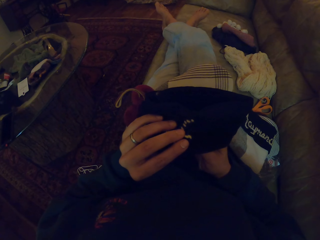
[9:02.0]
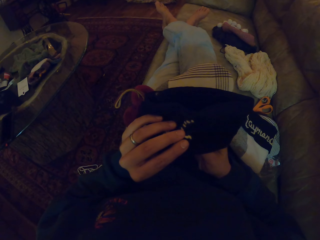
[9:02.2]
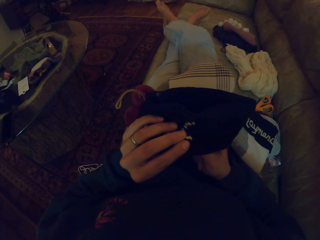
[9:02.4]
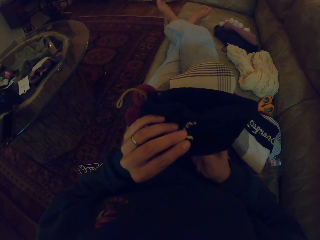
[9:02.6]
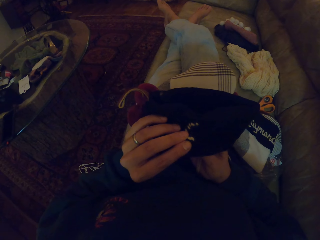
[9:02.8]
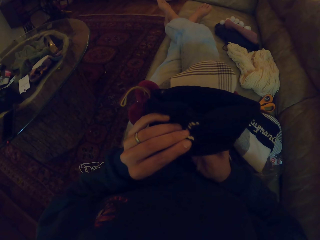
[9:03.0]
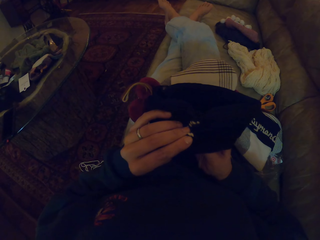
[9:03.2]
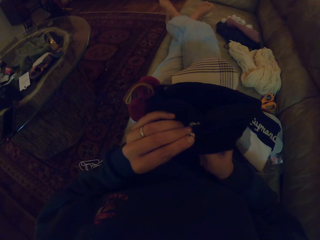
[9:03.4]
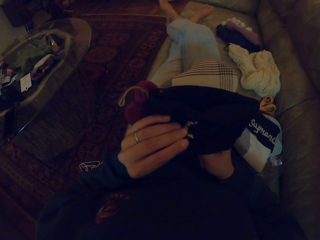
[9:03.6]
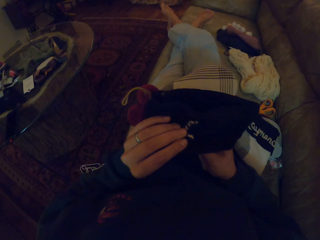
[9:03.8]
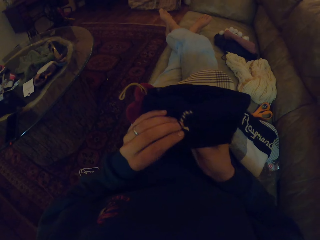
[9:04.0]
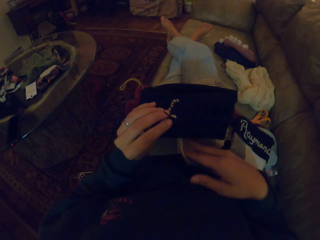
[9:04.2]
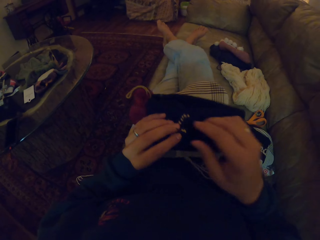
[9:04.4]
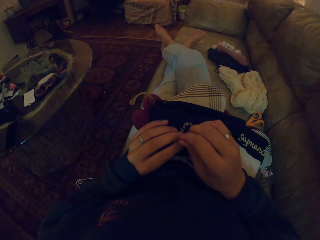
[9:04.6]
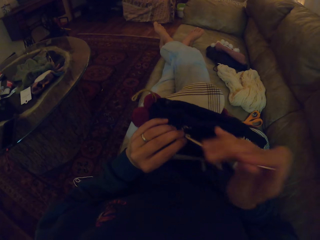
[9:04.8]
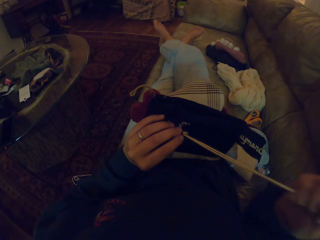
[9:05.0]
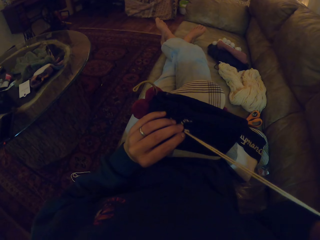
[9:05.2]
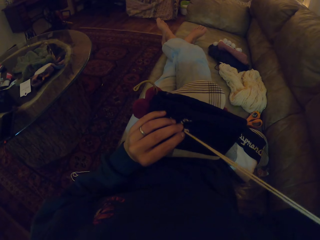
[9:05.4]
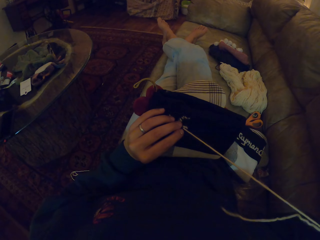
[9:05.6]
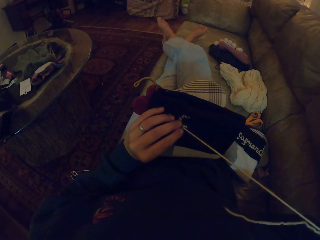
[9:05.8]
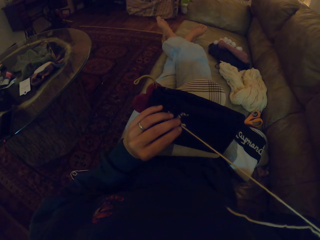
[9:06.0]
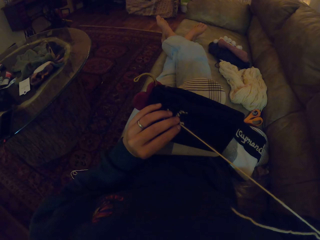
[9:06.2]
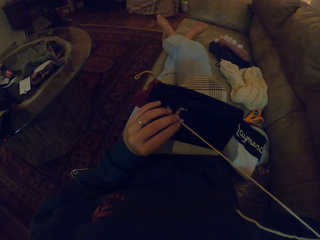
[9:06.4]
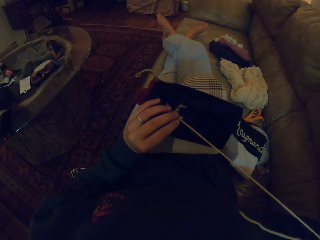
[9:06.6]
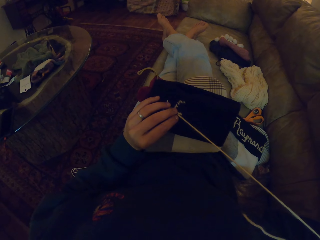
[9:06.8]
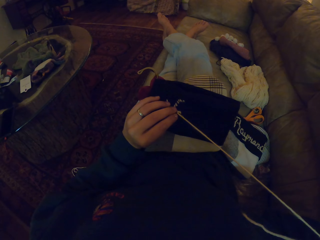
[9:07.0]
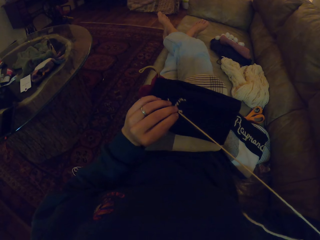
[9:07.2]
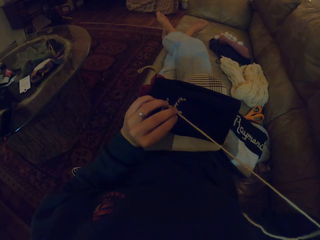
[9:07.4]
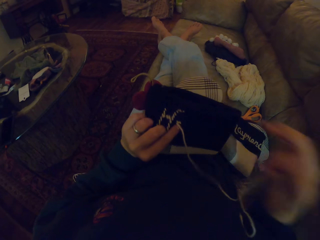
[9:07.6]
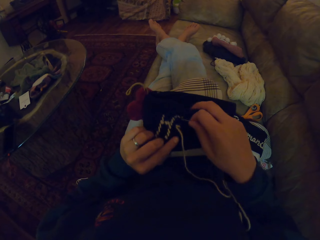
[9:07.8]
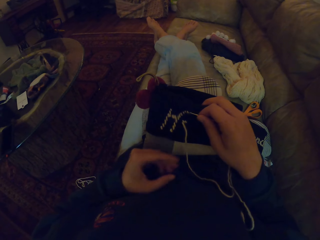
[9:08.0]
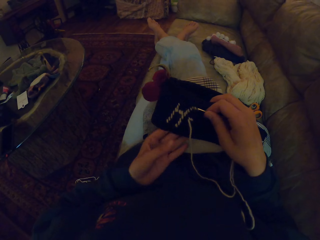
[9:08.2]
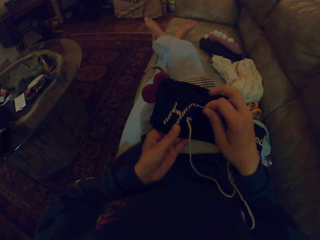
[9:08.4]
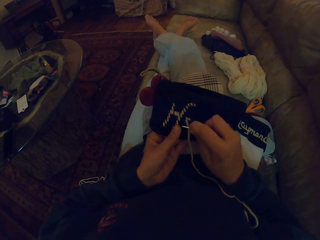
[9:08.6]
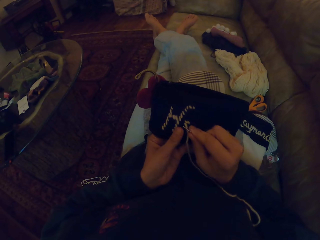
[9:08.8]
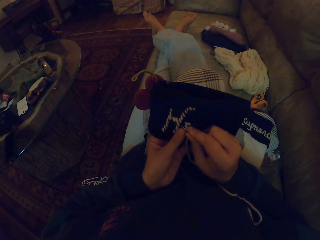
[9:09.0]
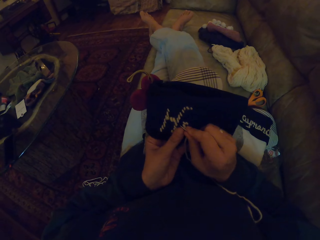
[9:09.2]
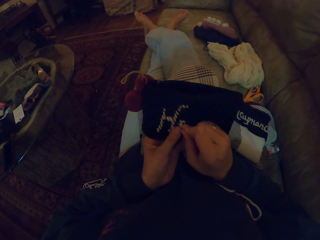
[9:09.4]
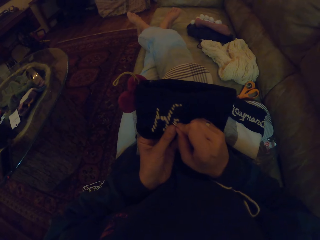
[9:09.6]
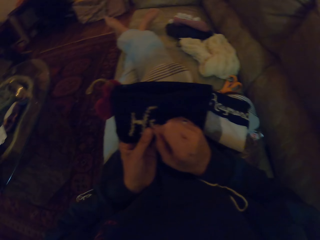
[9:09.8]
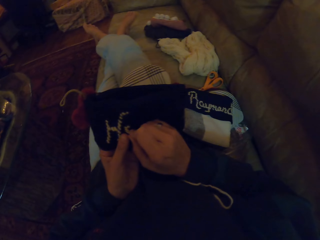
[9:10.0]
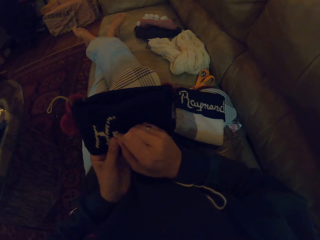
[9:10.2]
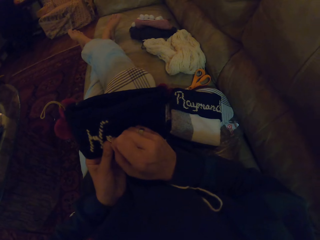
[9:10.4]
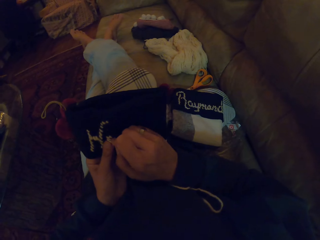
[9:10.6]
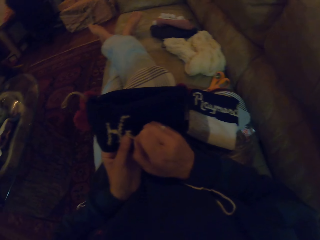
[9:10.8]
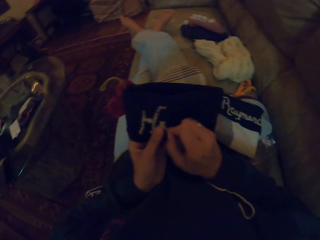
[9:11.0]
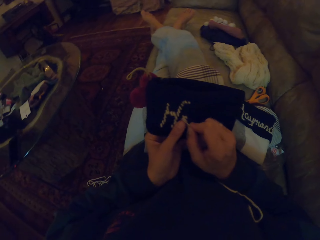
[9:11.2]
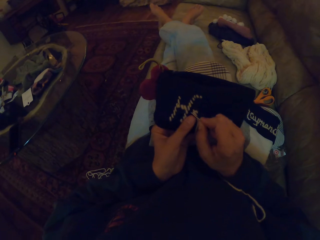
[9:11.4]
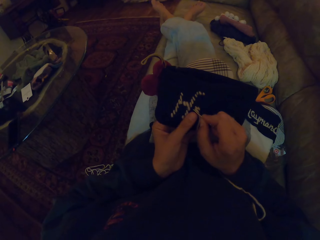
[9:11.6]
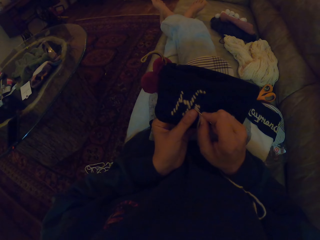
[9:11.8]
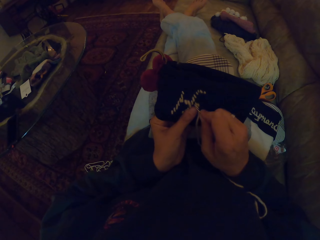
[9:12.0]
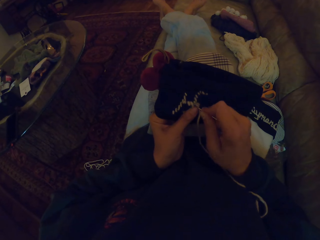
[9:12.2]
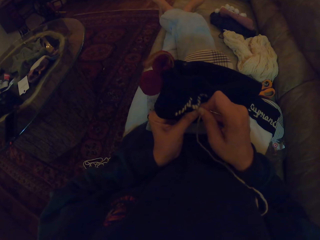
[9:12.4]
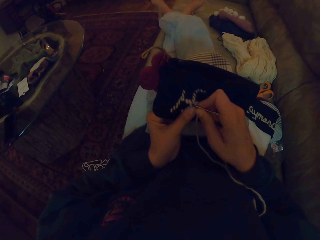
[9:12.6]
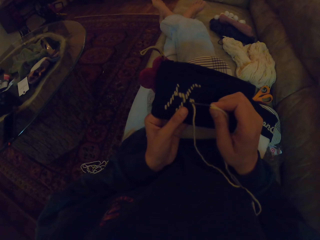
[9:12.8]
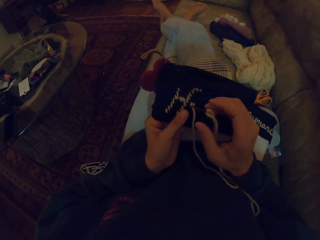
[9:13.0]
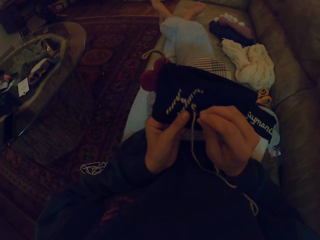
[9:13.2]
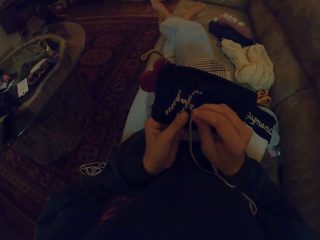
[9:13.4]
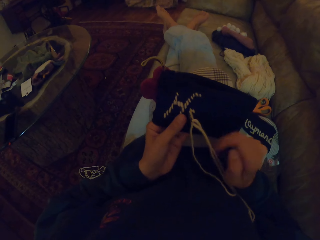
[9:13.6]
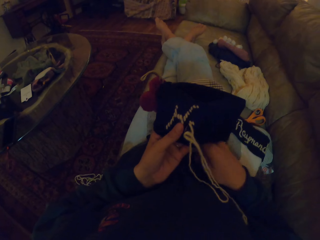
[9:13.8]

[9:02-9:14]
The camera wearer knits. They press a needle through the cloth. They pull the needle through the cloth. They pull the thread through the cloth. They look around. They press the needle through the cloth. They knit.

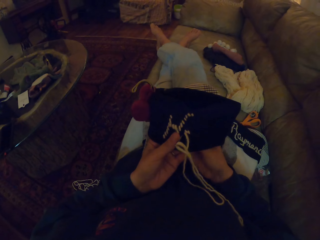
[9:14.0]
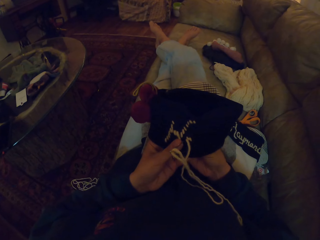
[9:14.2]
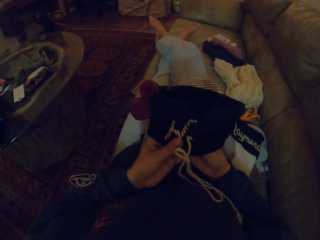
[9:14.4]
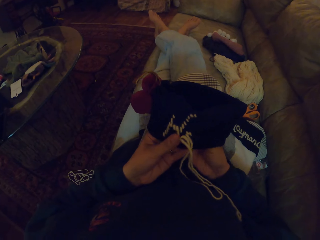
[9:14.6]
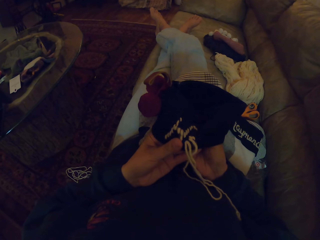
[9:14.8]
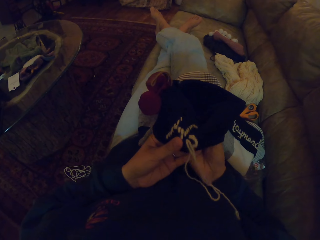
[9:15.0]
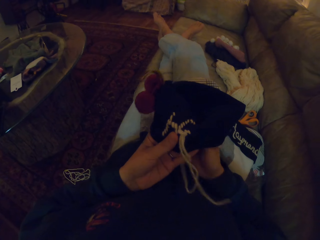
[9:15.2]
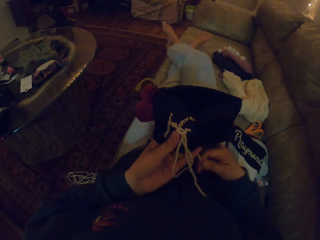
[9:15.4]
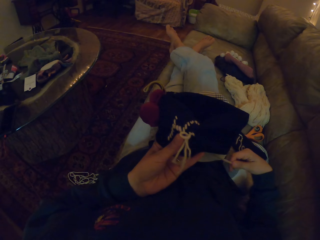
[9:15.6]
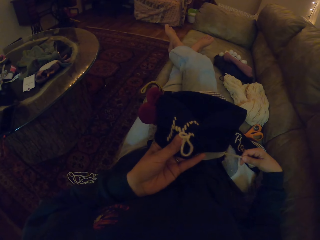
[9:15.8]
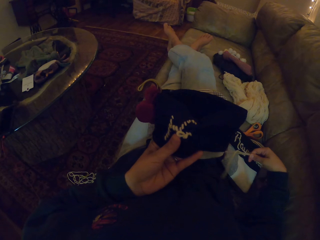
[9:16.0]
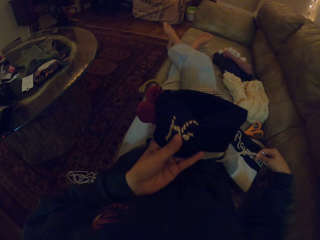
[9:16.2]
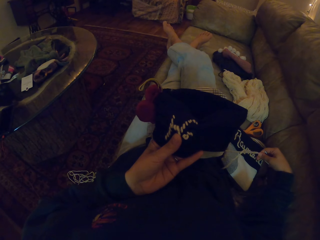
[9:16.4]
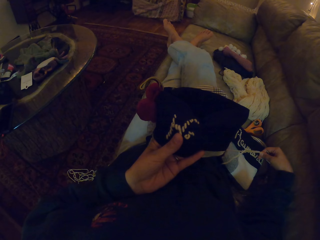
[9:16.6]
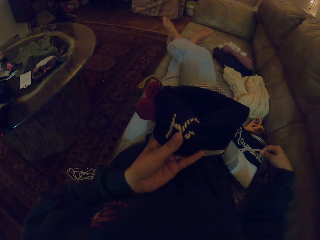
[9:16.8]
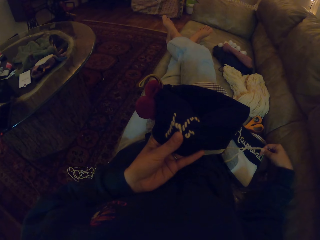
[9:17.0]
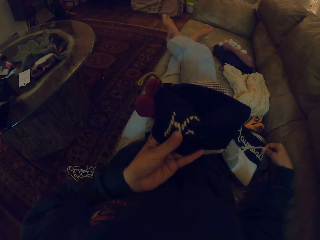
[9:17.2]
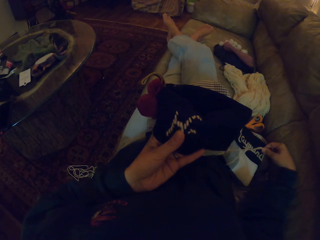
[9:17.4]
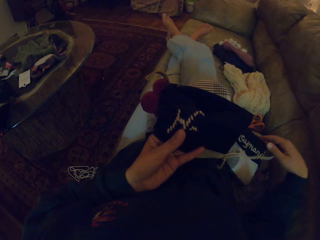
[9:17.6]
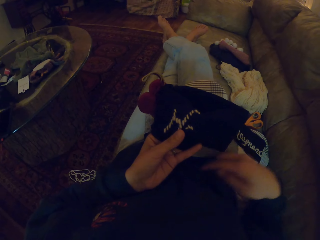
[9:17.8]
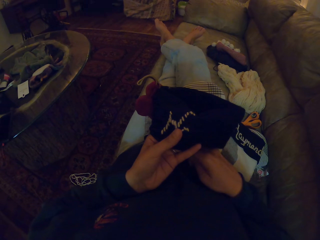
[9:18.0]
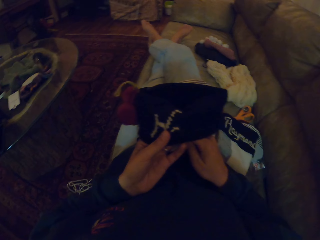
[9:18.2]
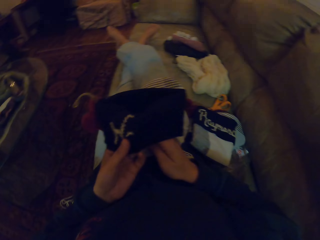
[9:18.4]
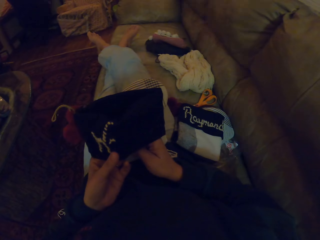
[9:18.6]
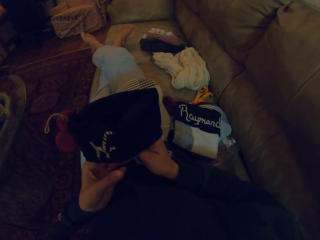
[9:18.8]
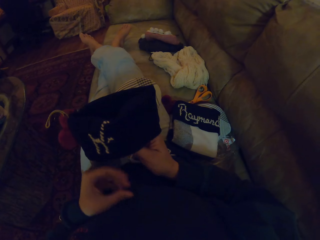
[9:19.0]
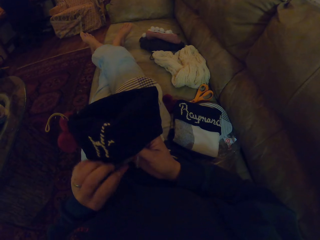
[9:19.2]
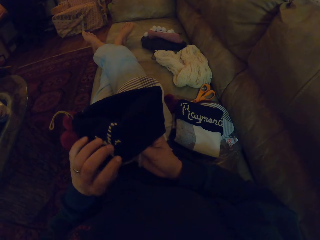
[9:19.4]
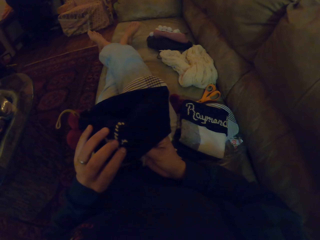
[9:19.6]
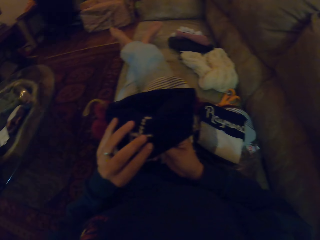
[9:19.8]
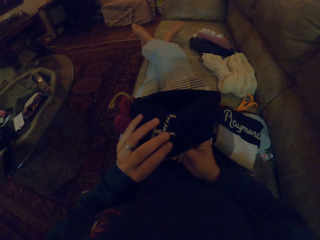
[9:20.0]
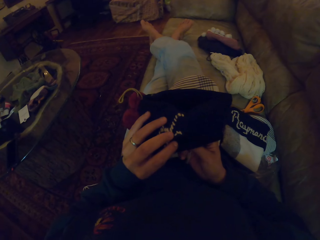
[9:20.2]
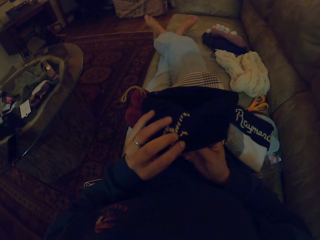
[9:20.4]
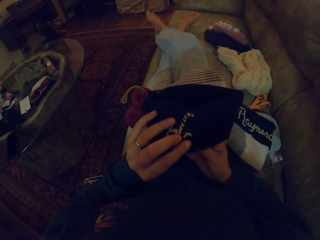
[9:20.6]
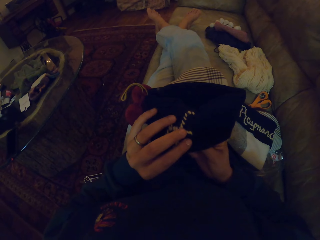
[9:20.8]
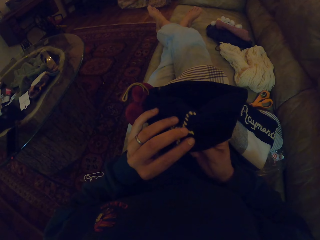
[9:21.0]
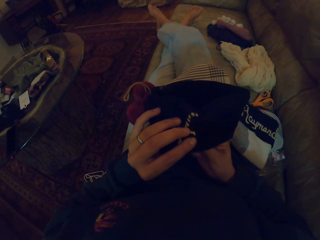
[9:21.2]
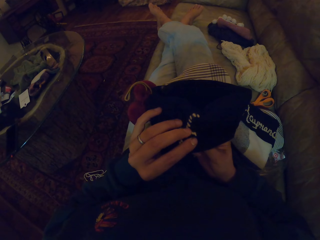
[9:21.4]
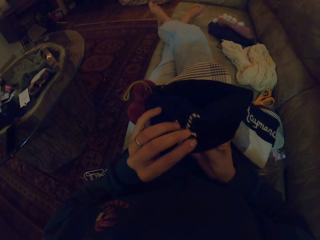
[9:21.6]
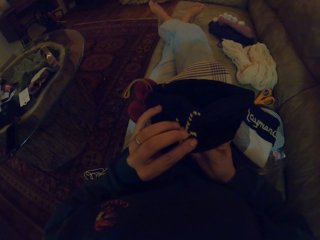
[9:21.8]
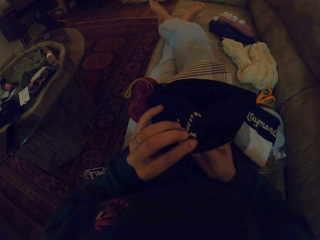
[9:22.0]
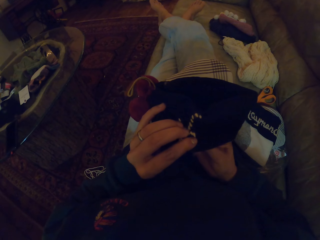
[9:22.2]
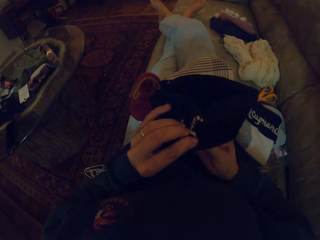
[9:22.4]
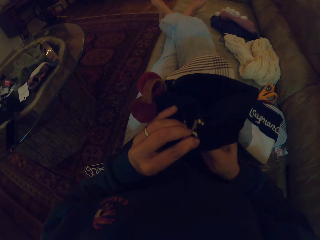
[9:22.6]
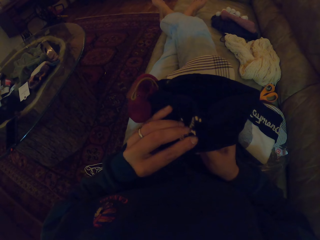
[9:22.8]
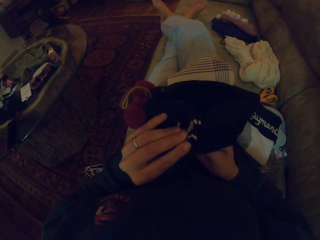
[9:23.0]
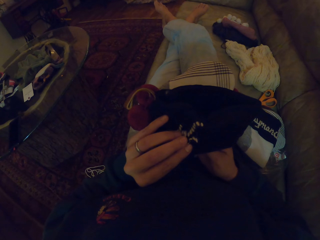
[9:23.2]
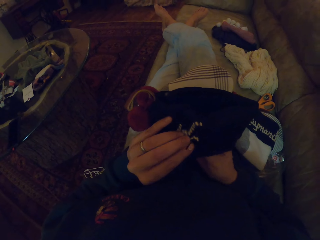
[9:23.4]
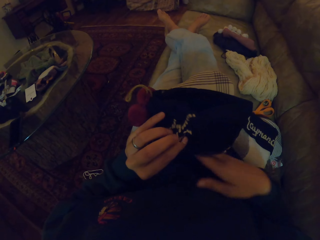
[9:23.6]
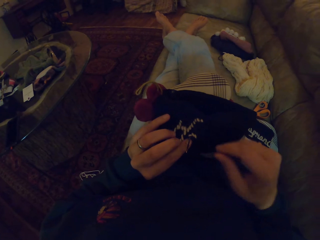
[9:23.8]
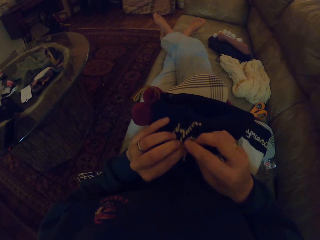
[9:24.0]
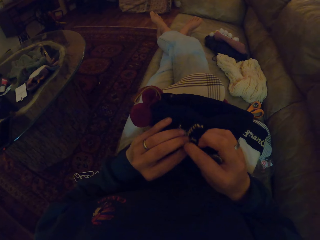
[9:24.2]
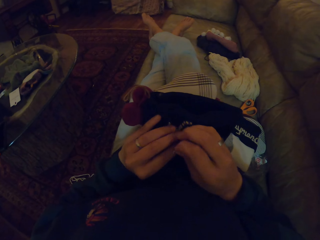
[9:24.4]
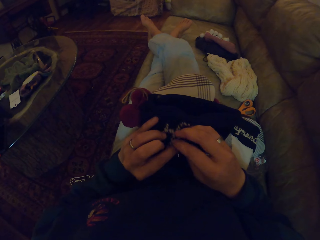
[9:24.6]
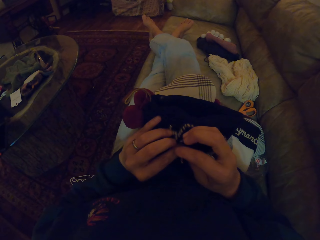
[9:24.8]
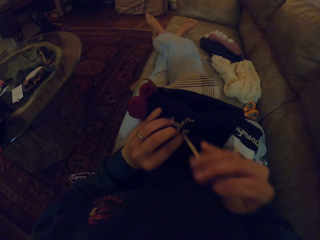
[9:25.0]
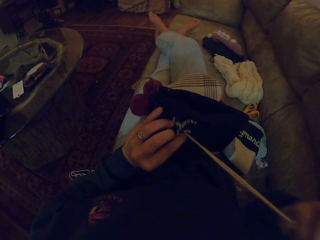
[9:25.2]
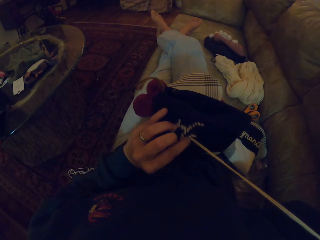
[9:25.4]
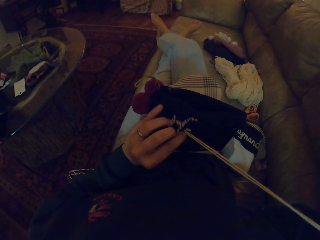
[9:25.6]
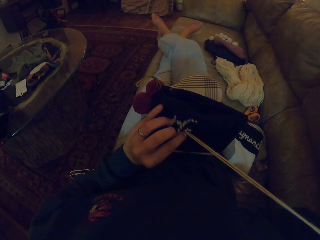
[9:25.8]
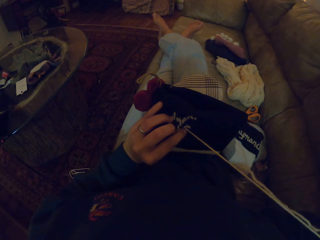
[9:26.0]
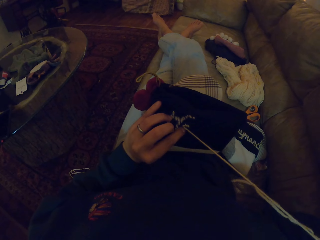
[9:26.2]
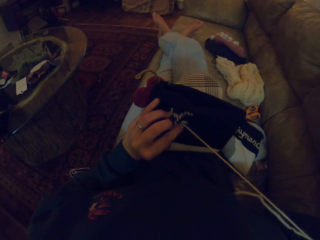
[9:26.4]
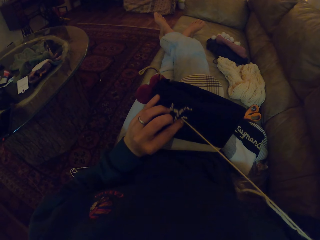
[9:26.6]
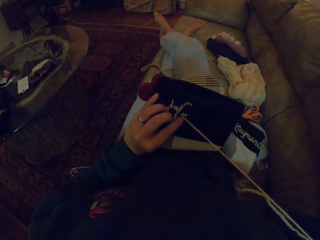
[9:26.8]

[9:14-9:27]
The camera wearer pulls the needle through the cloth. They pull the thread through the cloth. They look at the cloth. They stitch the crochet.
